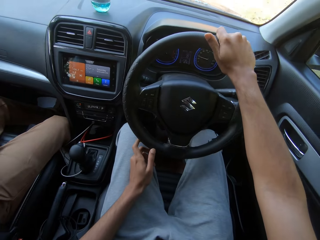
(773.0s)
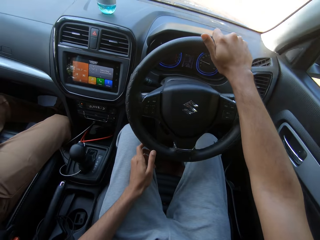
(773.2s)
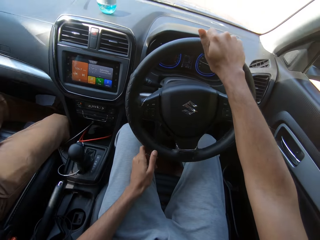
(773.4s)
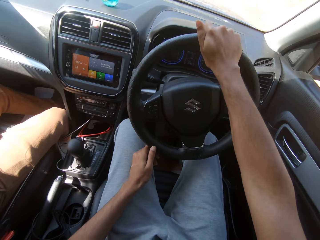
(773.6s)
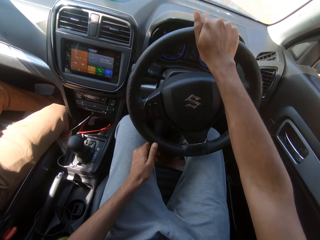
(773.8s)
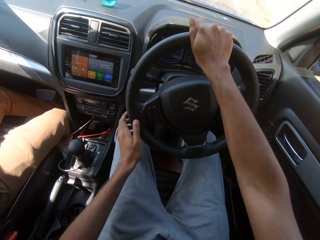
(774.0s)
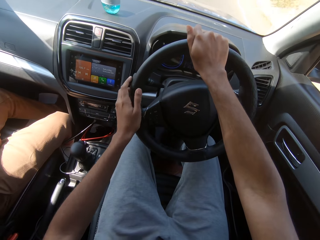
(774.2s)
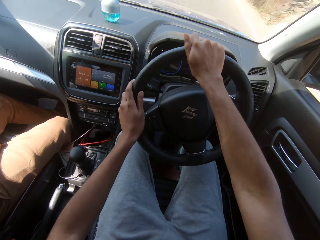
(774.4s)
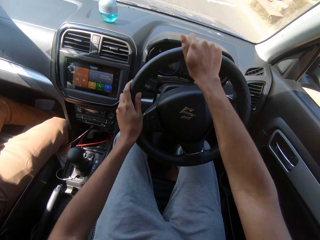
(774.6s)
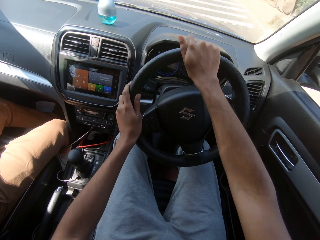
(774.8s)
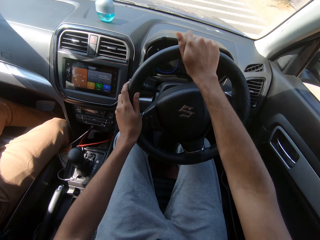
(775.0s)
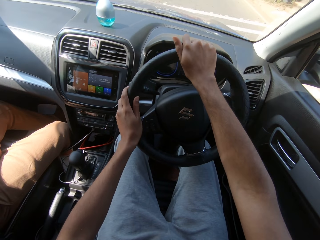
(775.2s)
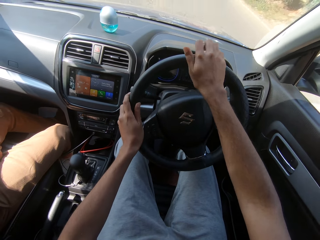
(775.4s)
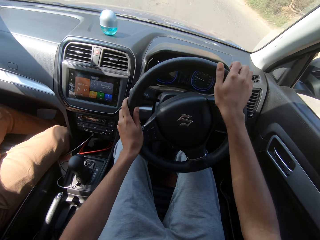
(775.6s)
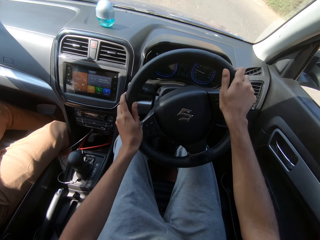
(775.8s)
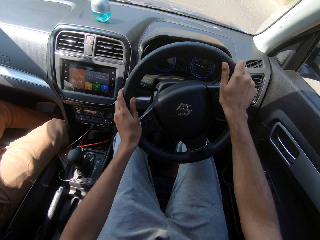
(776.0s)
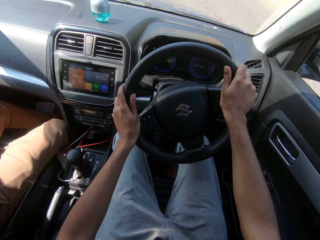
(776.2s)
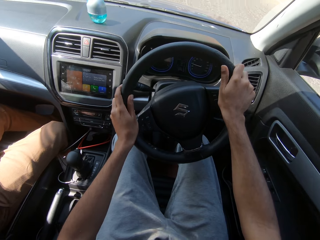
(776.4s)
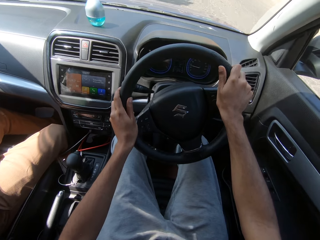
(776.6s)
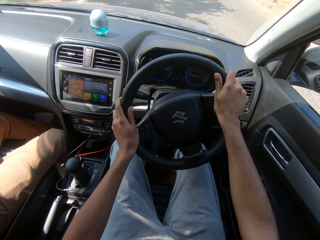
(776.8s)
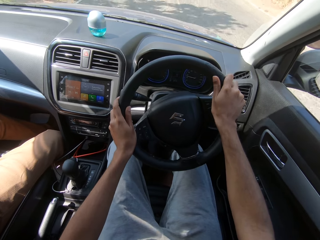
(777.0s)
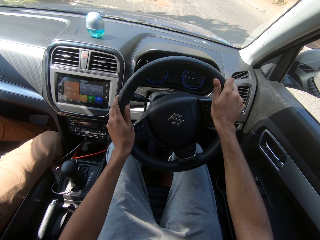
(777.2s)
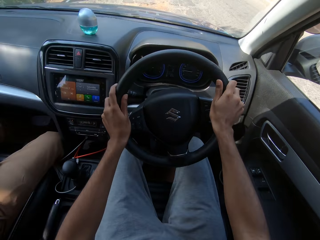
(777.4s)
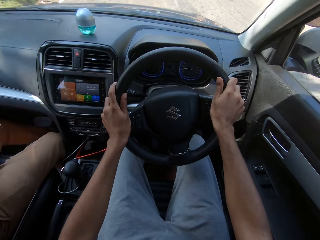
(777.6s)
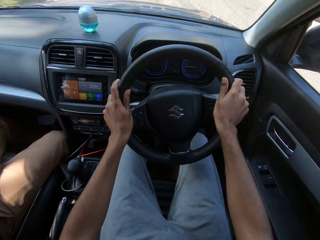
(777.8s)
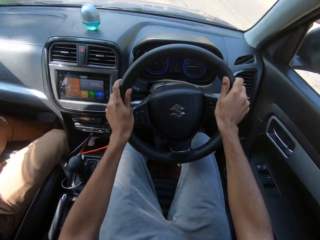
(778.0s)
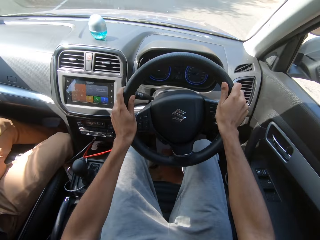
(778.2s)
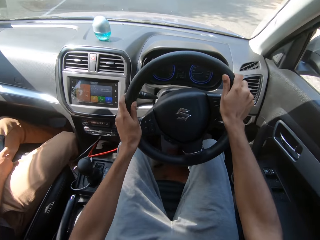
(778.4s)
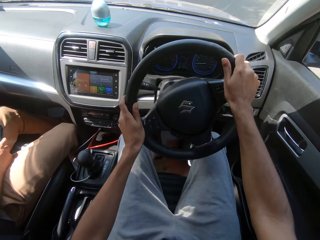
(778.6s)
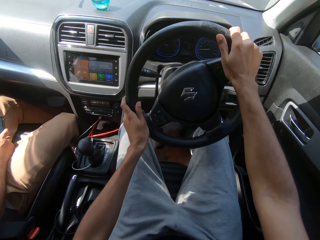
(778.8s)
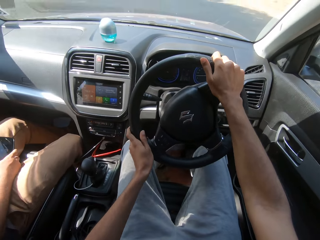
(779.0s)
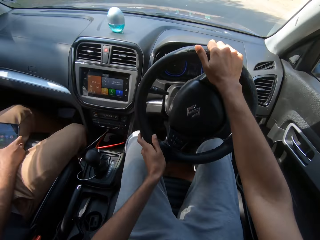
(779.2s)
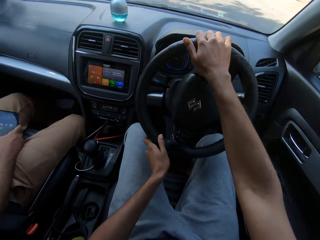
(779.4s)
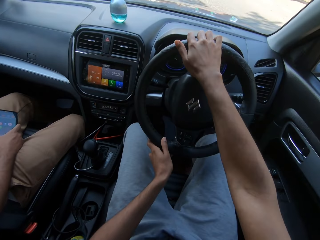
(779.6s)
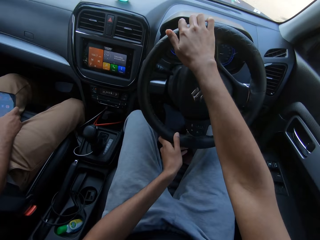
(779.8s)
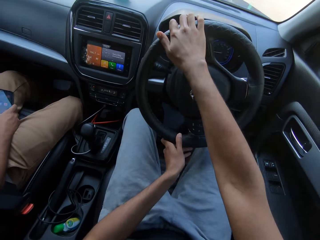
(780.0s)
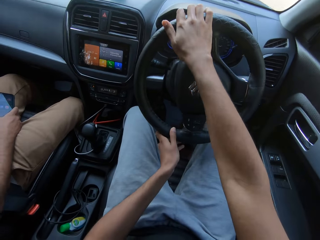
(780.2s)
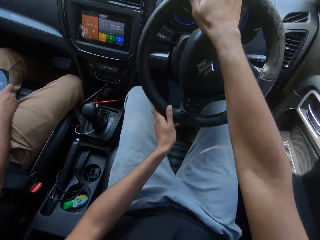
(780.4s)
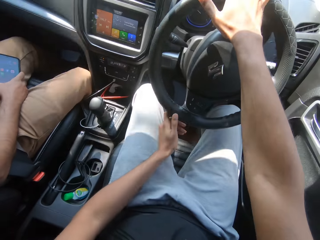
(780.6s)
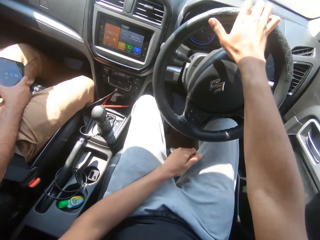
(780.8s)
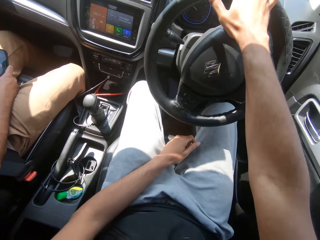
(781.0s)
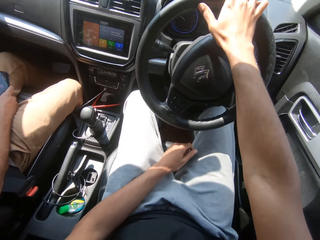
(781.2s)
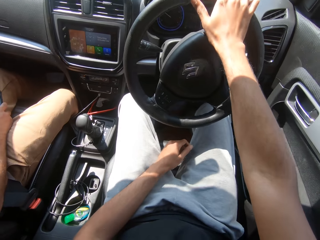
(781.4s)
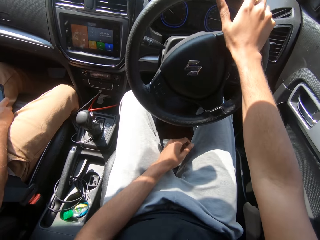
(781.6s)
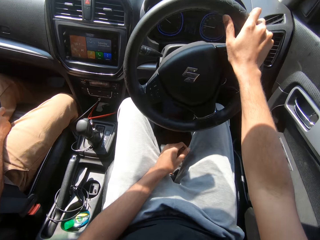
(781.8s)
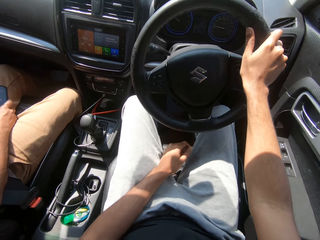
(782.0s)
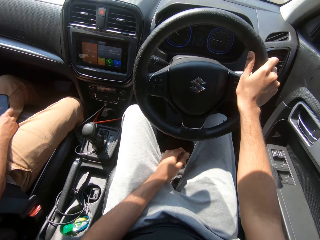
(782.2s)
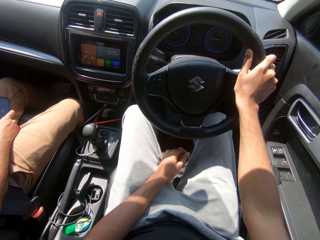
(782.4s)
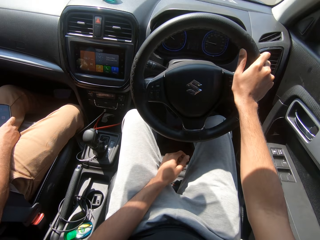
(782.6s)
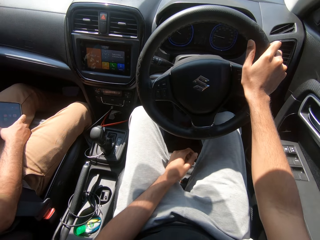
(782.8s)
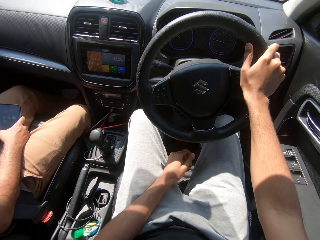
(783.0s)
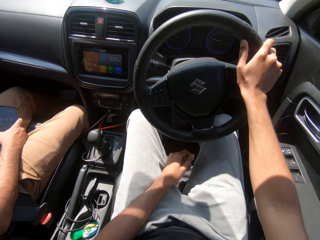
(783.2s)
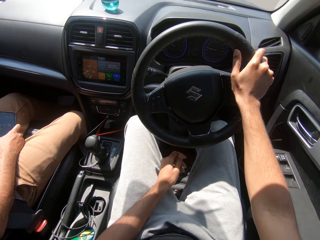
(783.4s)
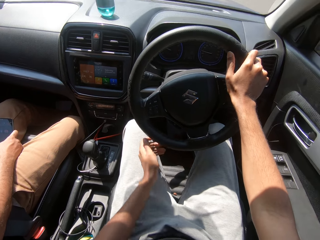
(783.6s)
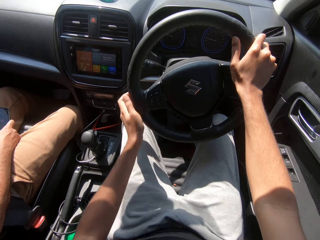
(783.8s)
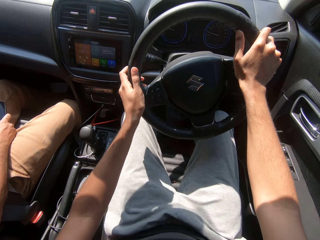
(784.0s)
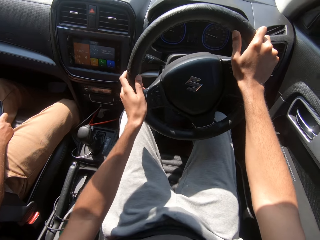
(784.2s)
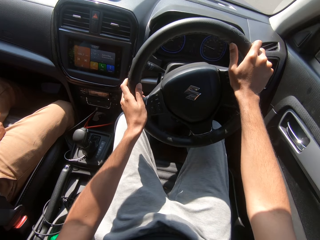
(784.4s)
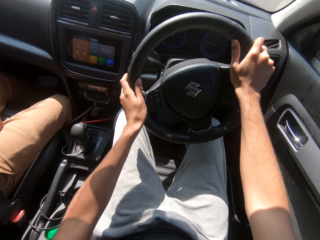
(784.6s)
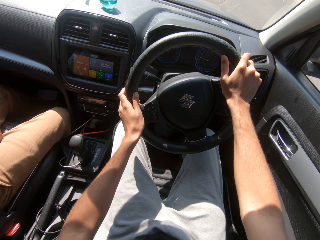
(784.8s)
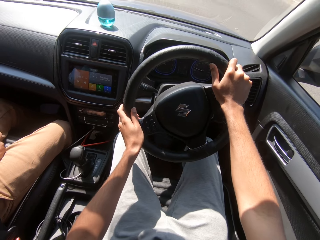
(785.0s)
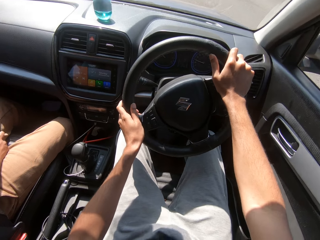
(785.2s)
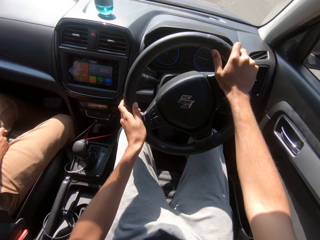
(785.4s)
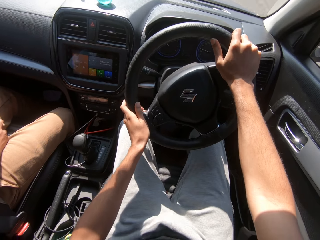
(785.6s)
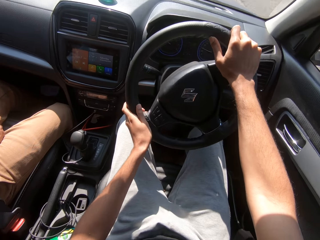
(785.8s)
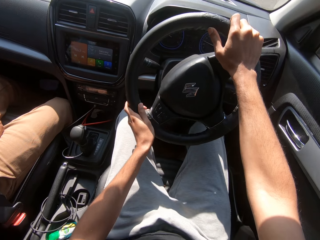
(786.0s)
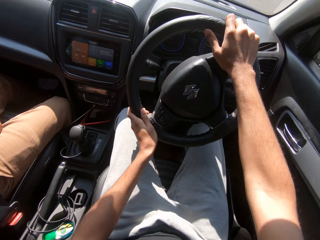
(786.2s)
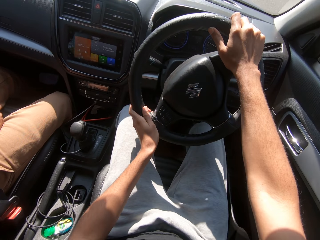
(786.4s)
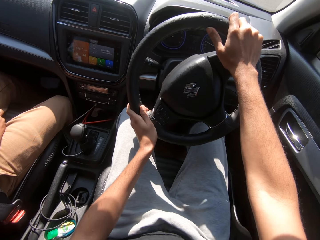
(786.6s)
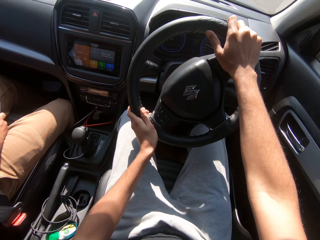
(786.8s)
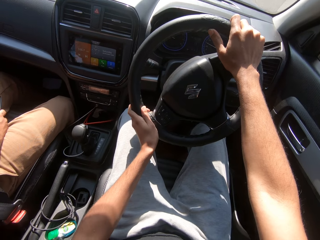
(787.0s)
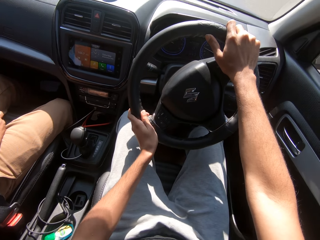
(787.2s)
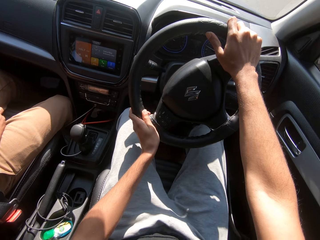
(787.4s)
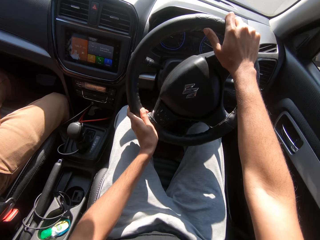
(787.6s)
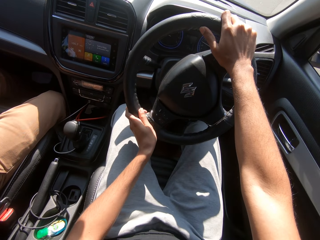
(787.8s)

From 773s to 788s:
The camera wearer removes his left hand from the steering of the car. He puts his left hand on his thigh. He drives the car on the road with his hands on the steering of the car. He holds the steering wheel with both hands.

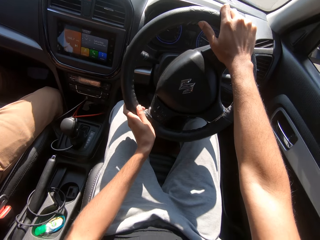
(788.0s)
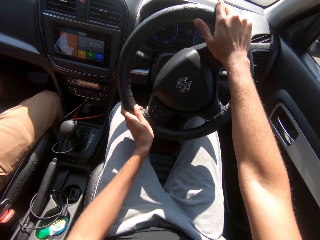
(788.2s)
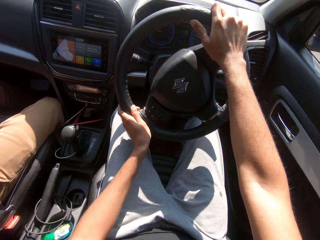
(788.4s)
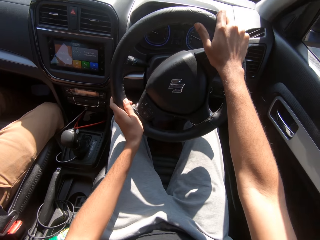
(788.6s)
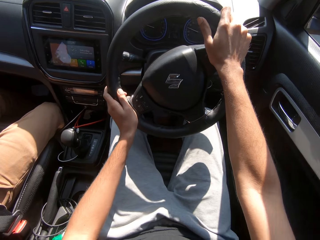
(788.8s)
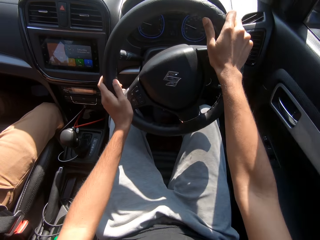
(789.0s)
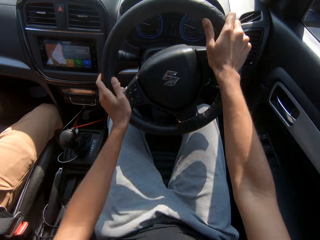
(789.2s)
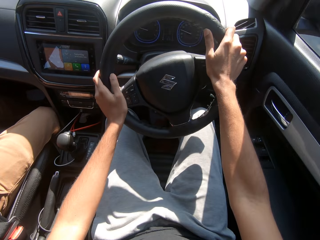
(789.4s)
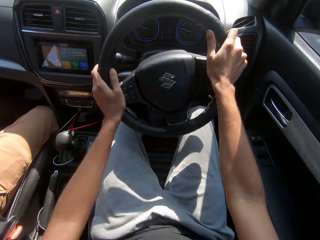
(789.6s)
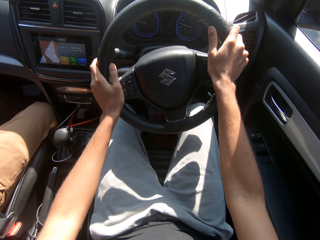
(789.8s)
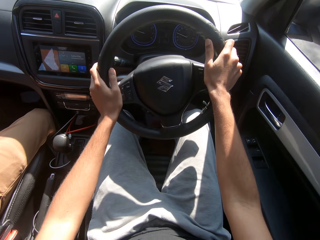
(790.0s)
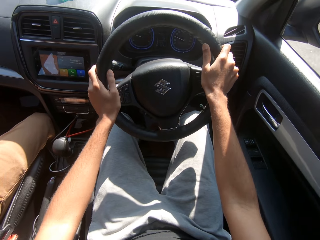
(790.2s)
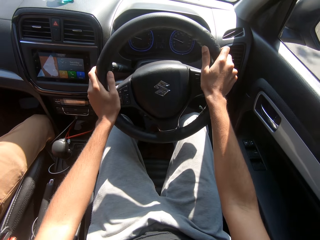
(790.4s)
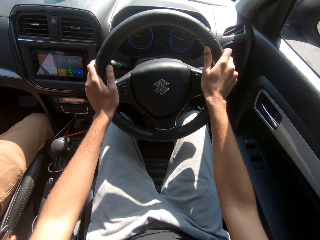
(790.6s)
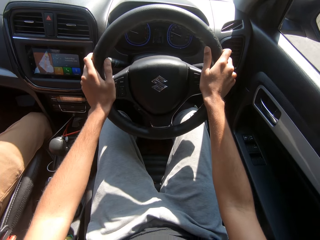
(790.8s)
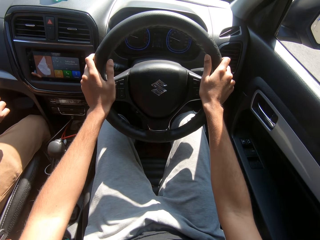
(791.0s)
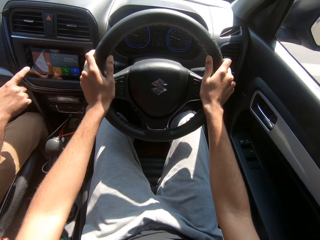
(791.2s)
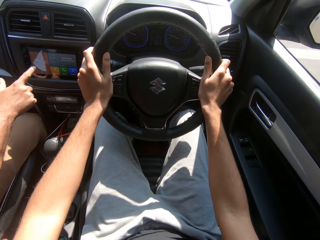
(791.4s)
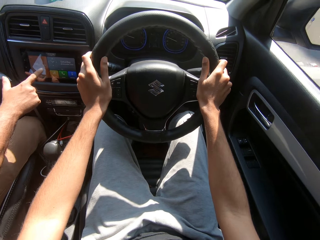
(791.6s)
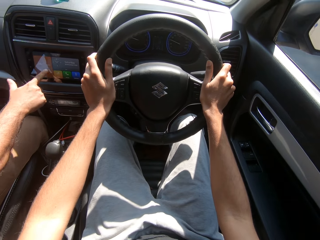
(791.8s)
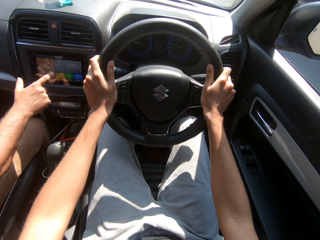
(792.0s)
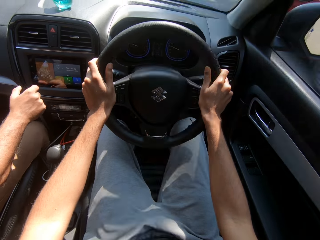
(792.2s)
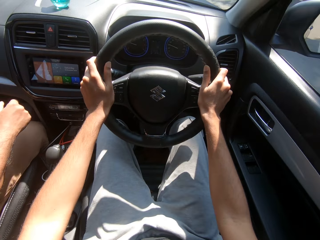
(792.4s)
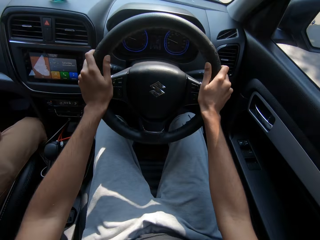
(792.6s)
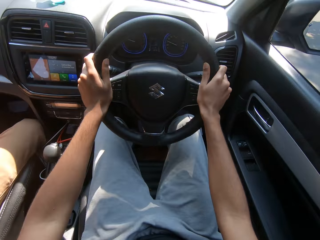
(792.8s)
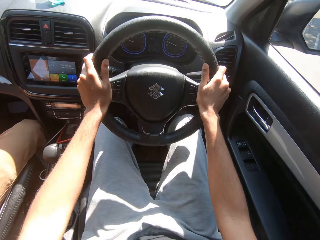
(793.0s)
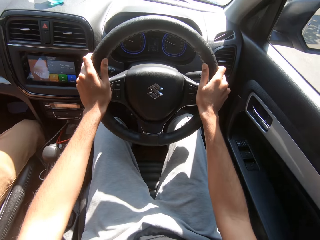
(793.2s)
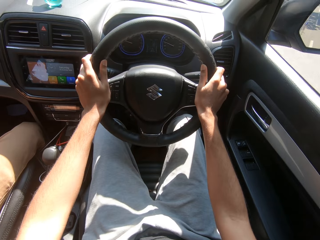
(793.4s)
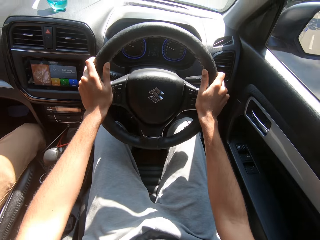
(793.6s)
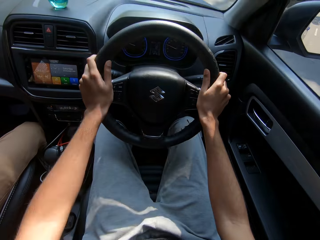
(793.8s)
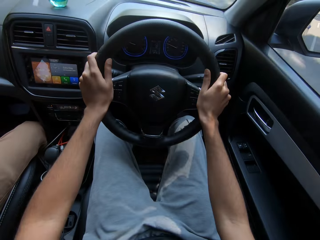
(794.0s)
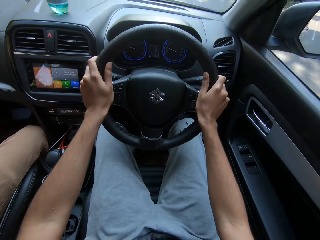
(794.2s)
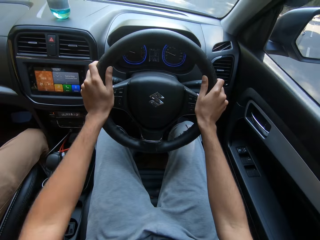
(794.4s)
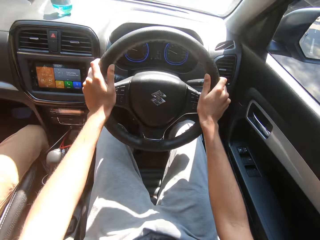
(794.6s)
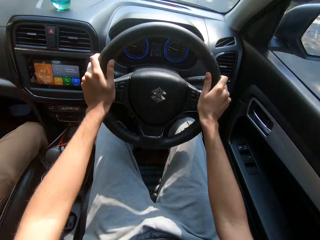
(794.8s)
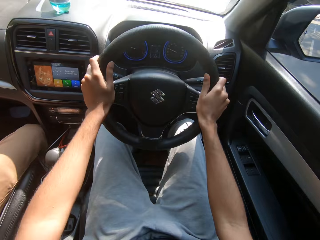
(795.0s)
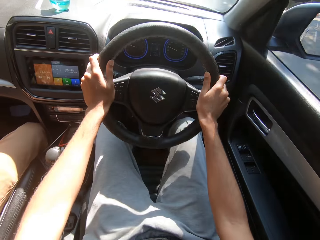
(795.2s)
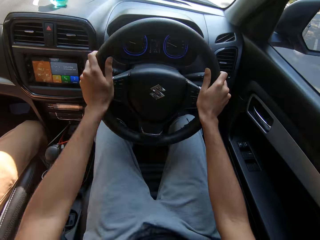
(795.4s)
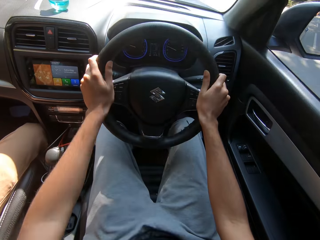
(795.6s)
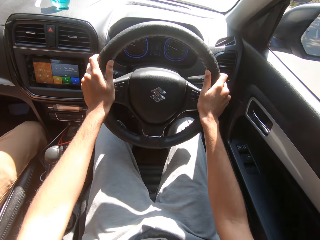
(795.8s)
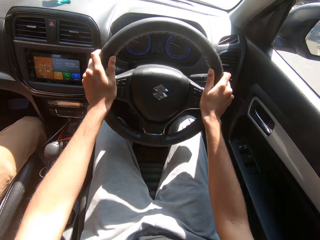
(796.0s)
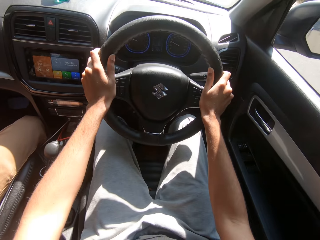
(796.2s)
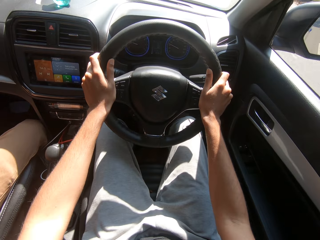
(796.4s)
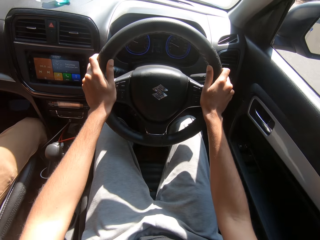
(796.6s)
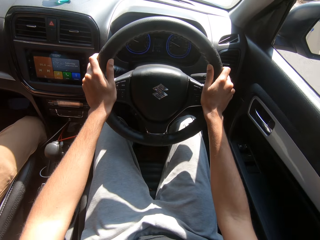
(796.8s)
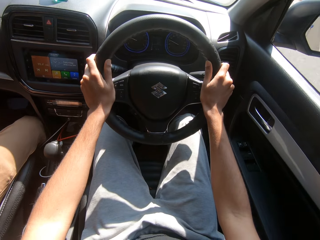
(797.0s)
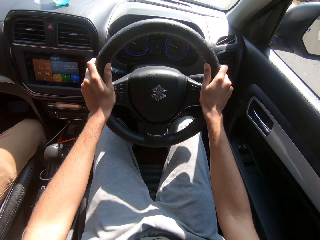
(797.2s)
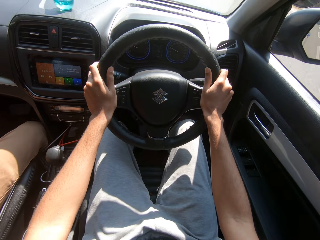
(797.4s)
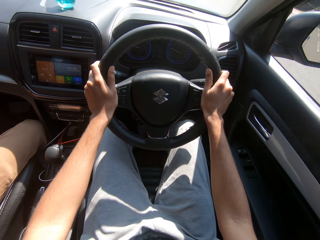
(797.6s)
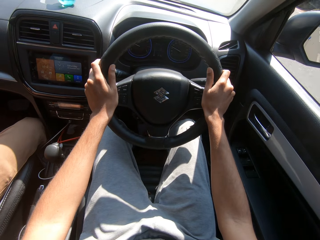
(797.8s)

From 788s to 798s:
The man operates the car radio with his right index finger. The man touches the car stereo touch screen. The camera wearer drives past a car.
